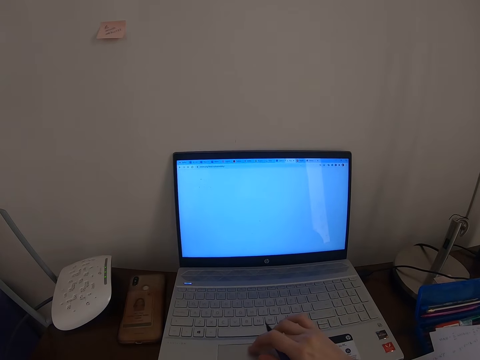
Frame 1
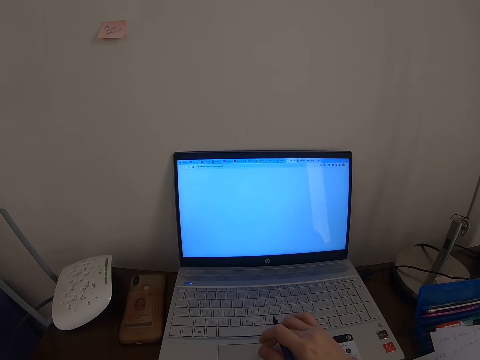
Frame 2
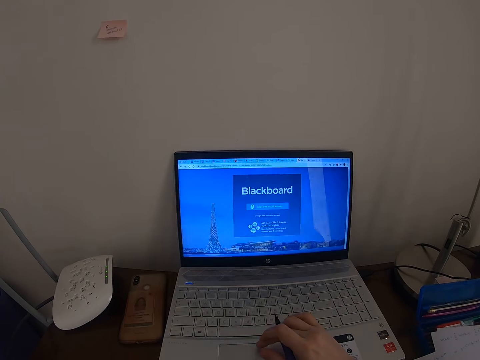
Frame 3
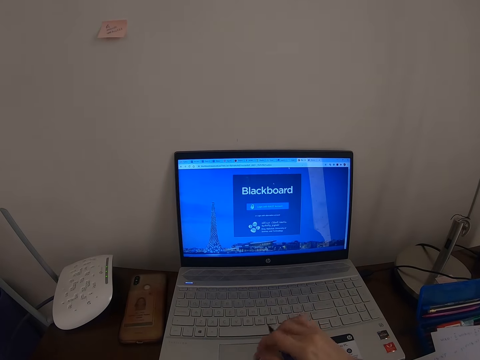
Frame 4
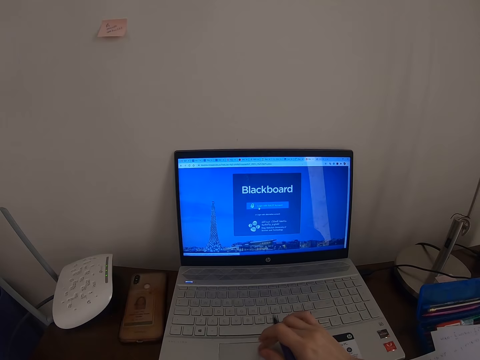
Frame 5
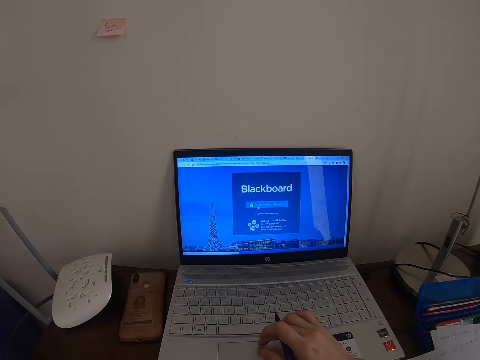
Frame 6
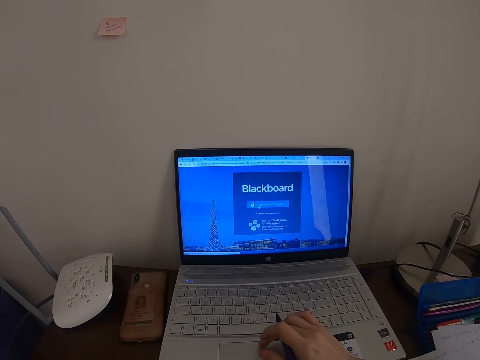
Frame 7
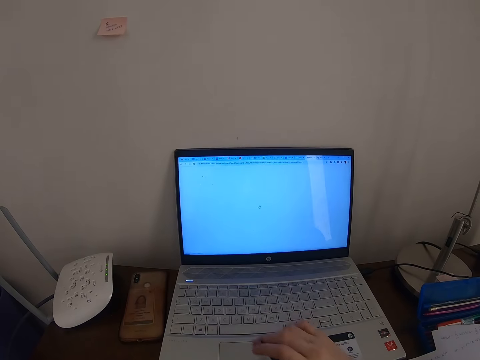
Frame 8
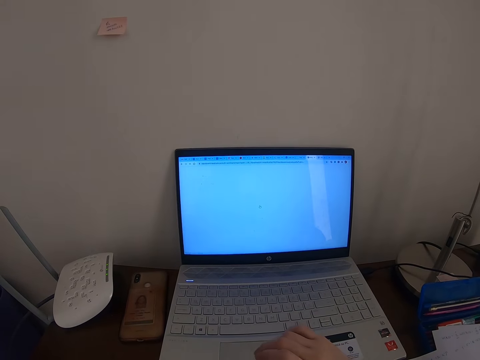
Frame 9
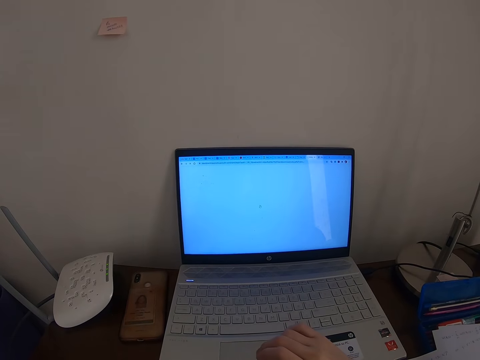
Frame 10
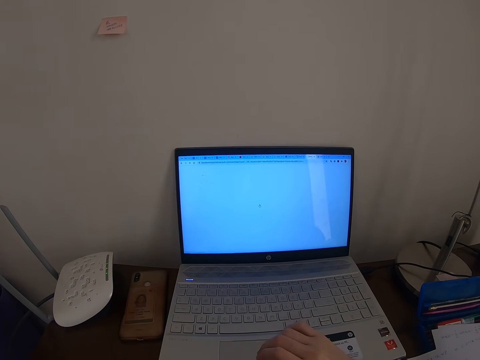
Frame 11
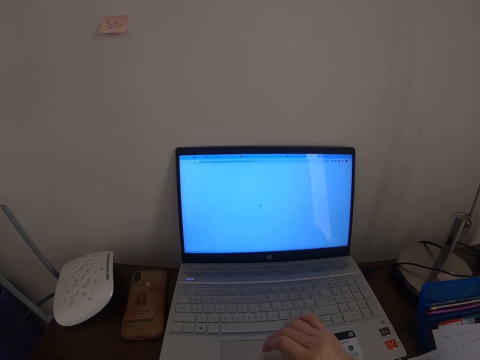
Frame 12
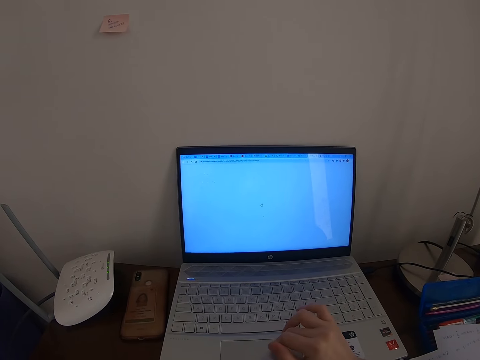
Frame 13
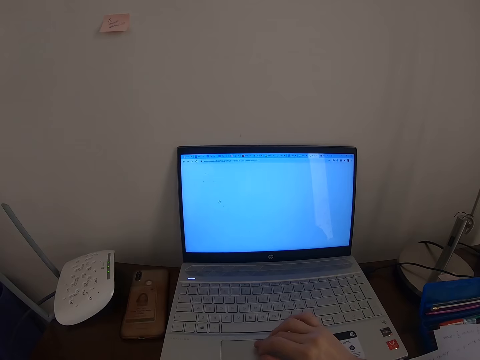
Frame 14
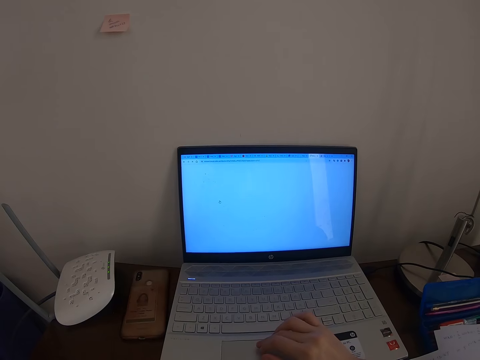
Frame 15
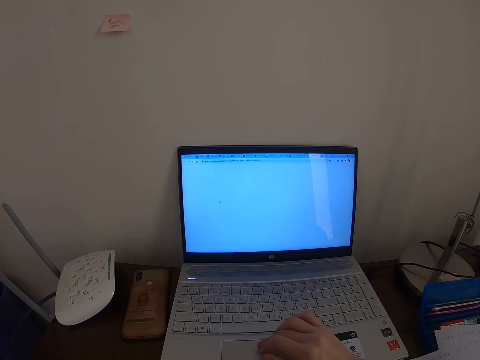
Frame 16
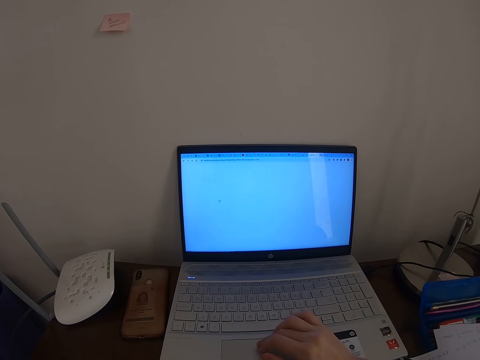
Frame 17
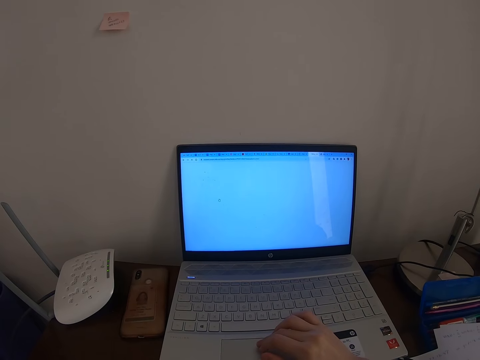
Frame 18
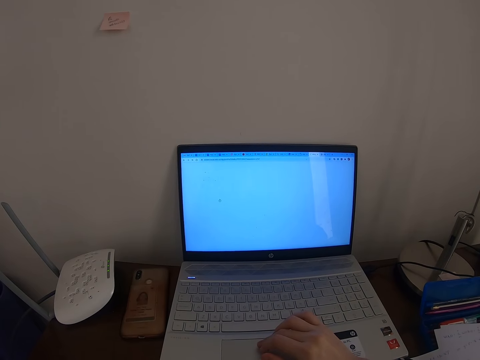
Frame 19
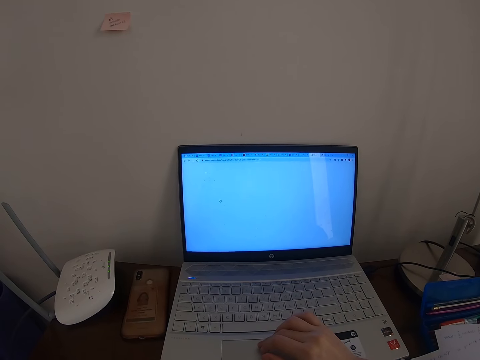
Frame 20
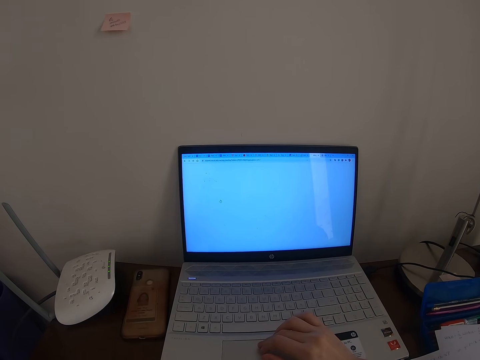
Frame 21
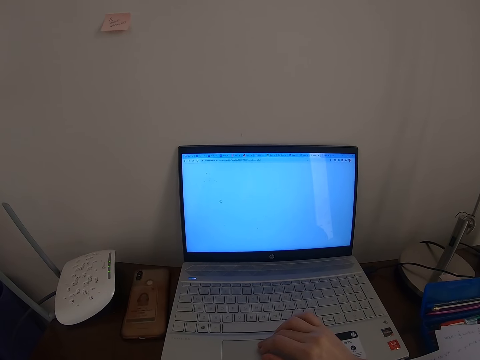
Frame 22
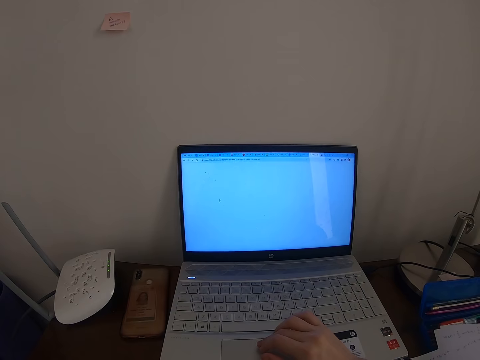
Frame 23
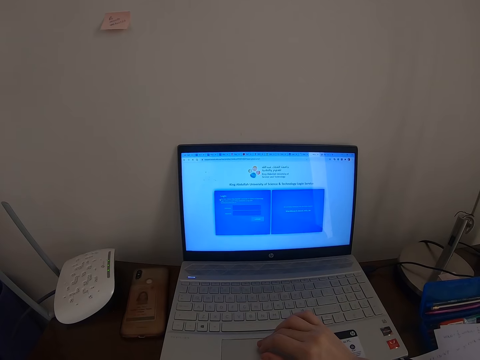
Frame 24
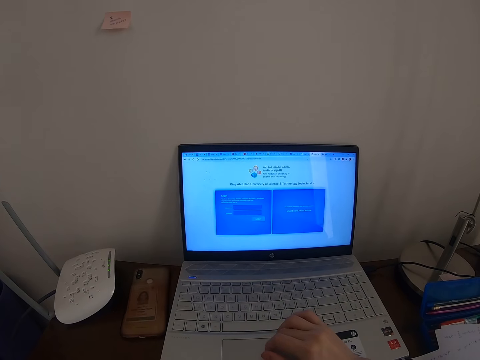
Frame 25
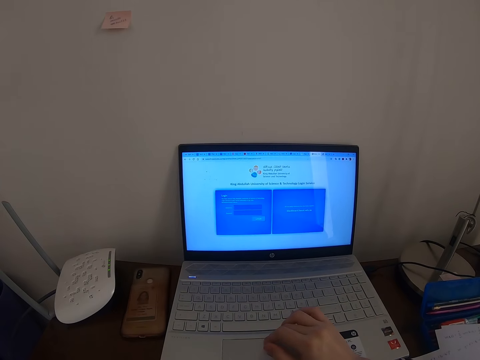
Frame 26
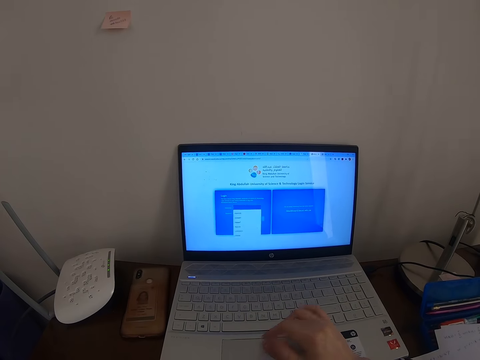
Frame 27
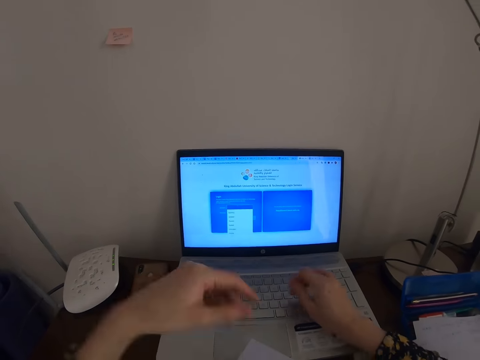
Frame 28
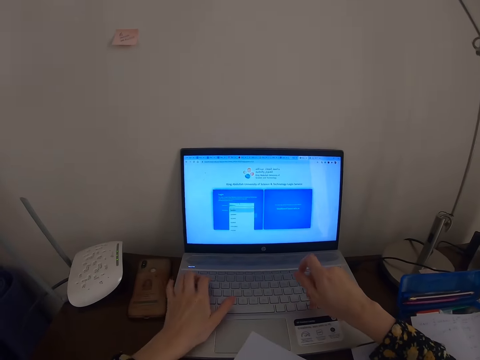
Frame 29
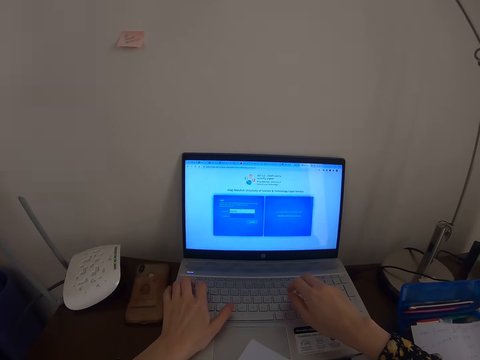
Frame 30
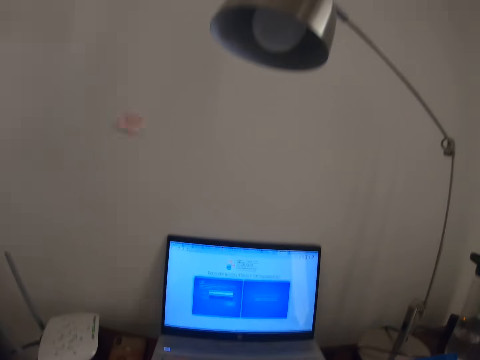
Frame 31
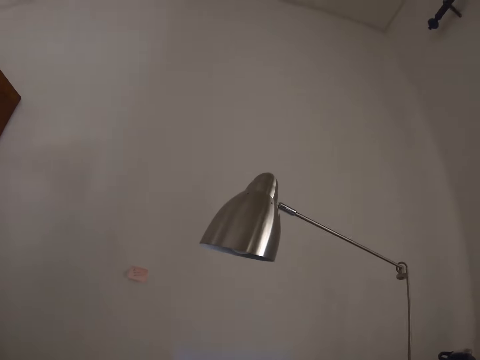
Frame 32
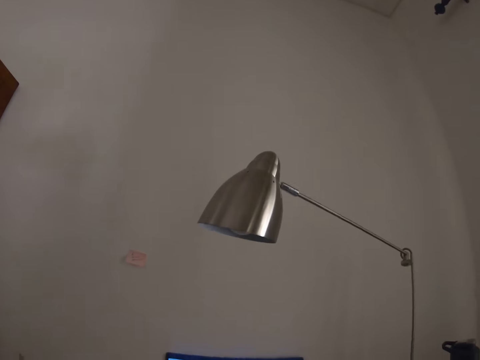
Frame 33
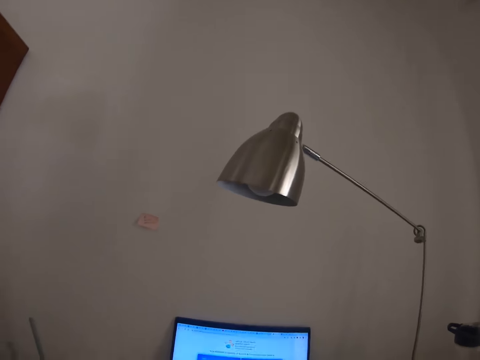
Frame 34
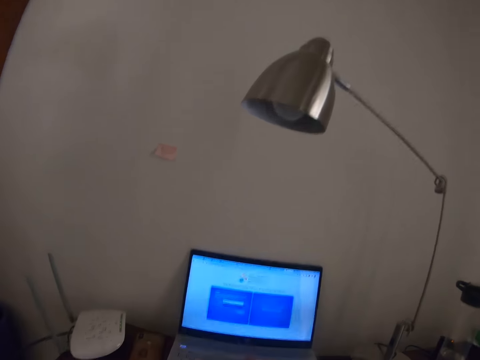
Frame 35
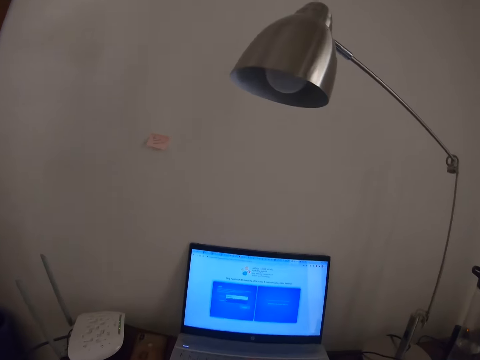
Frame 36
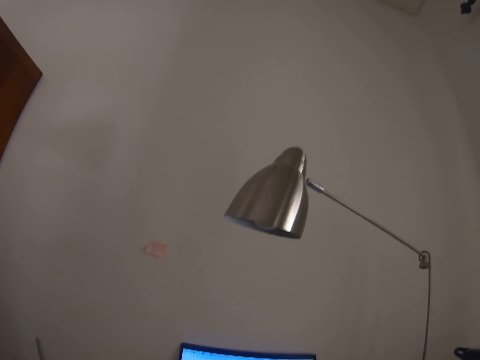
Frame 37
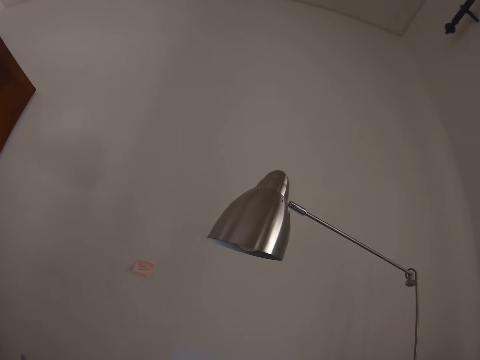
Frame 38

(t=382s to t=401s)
The camera wearer looks at the laptop. They type on the laptop. They look around.

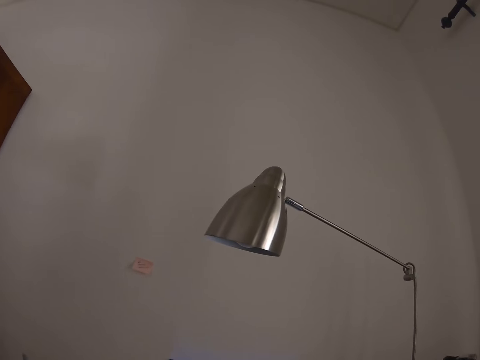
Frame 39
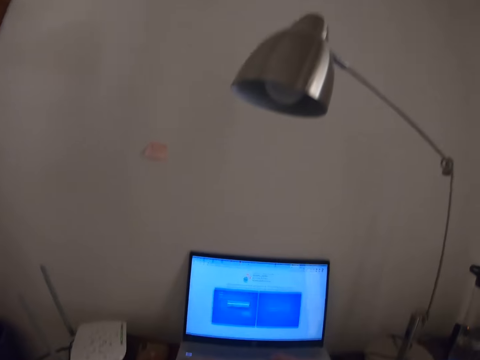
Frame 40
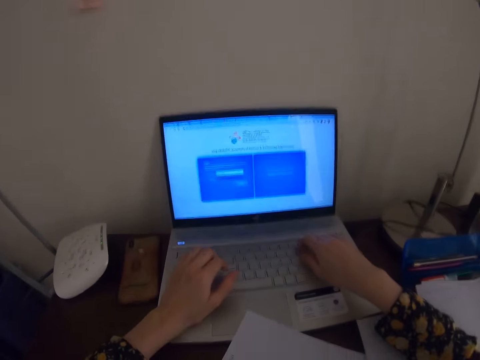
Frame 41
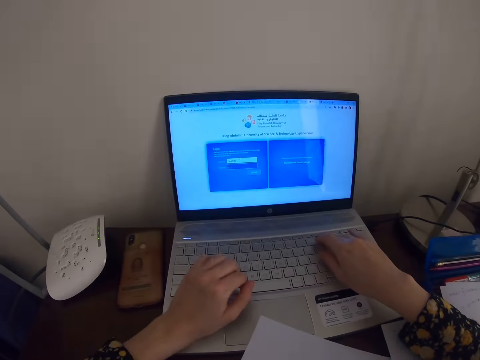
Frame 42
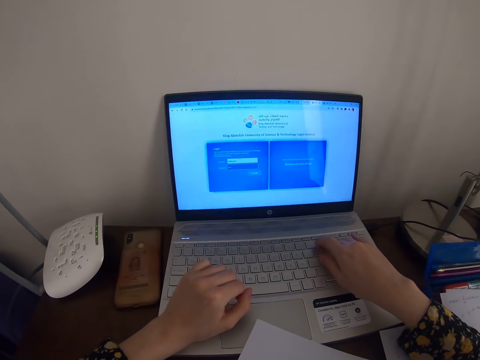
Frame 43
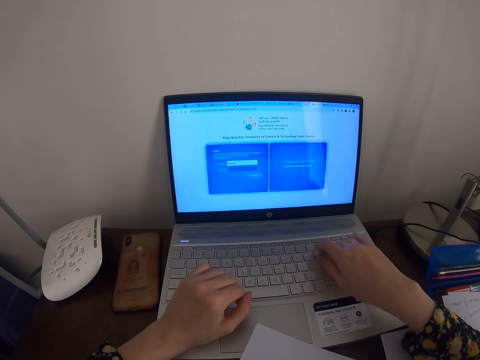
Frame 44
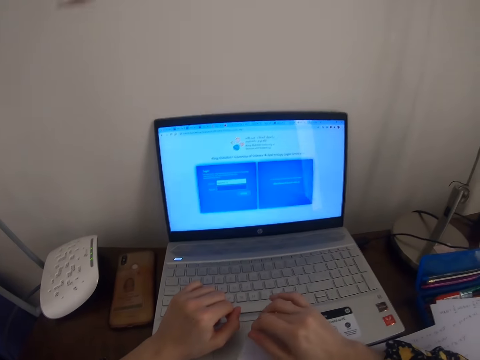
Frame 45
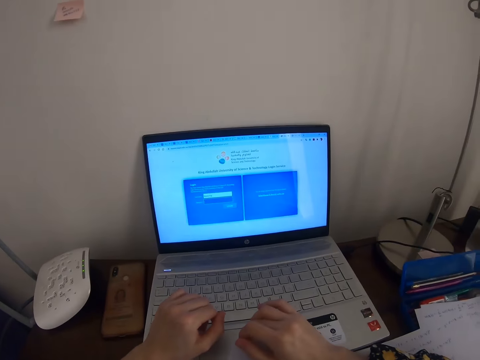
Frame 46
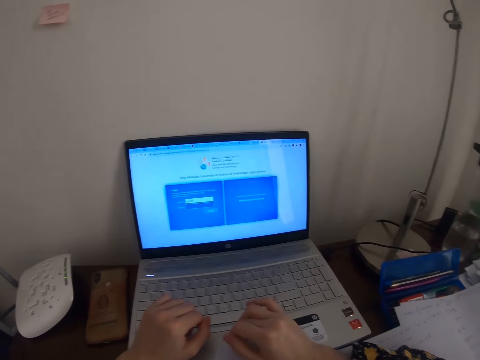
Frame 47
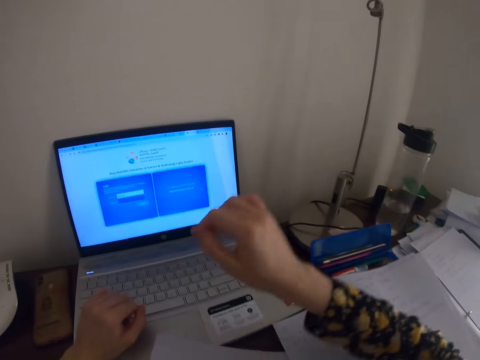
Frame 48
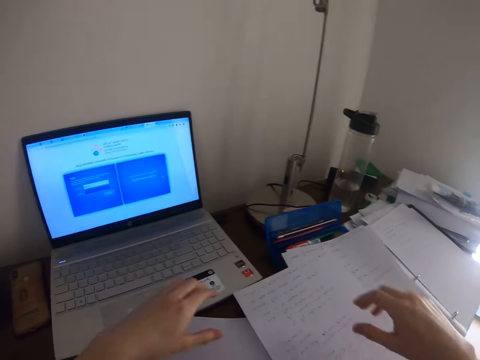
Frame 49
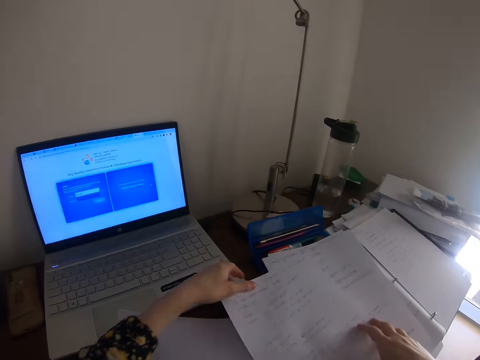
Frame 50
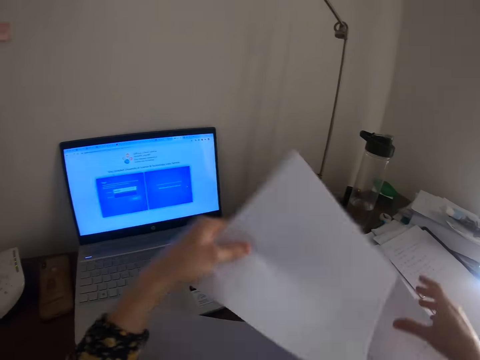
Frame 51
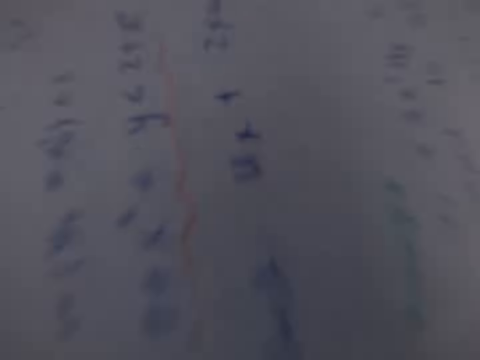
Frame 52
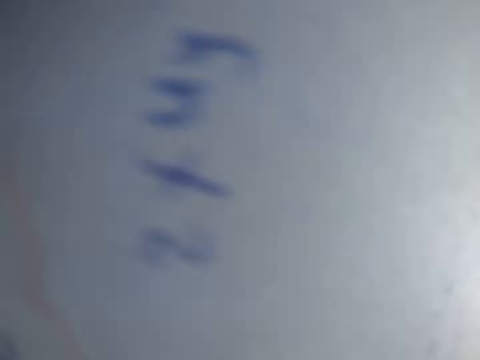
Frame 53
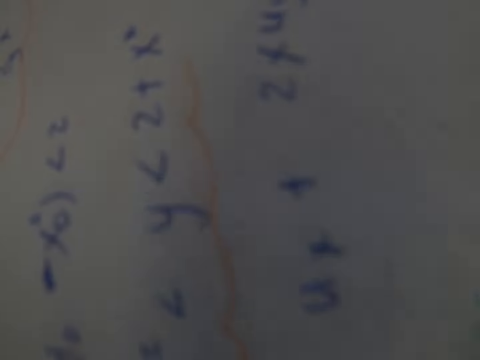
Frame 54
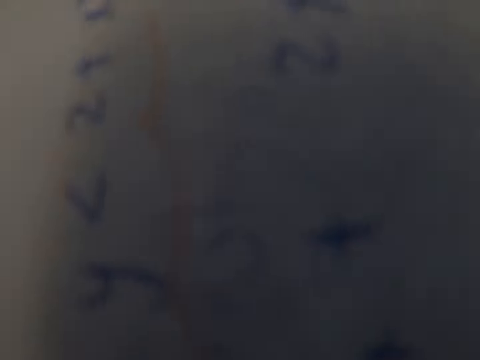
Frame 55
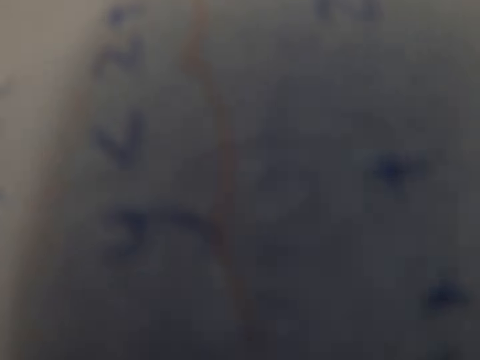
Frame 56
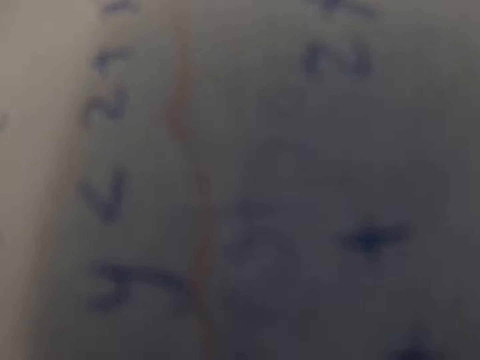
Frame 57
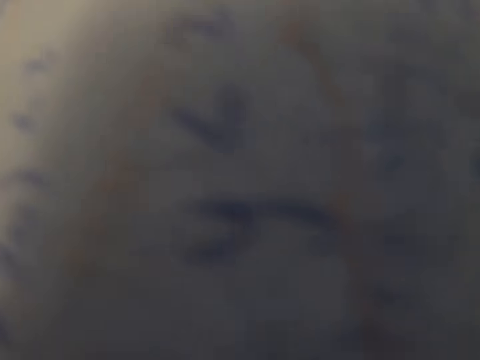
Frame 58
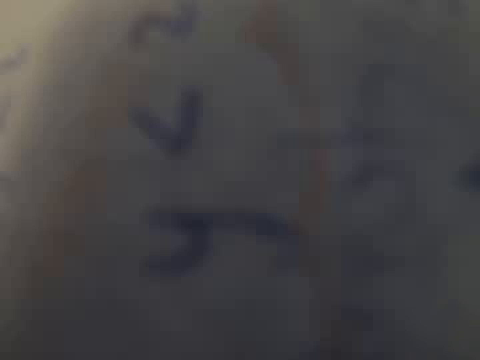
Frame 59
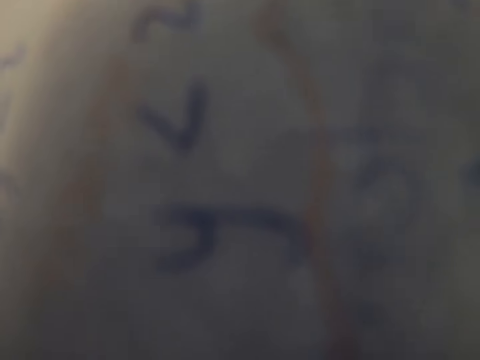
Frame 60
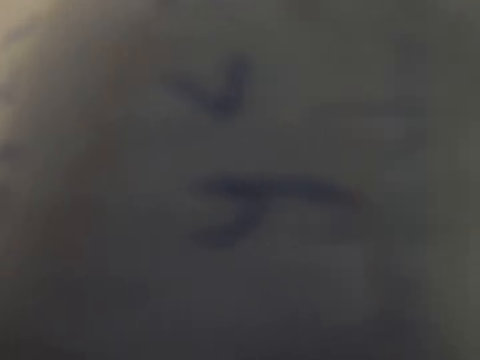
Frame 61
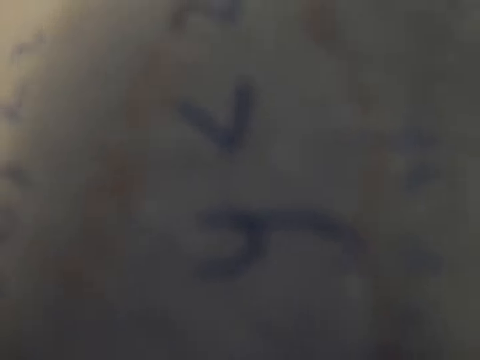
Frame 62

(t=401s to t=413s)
The camera wearer operates the laptop. They remove the hand from the laptop. They pick up paper from the table. They raise the paper. They block the camera with the paper.
